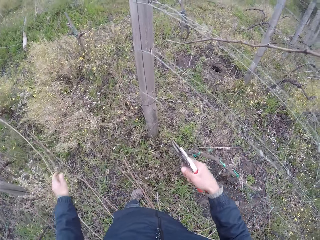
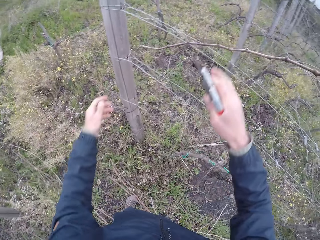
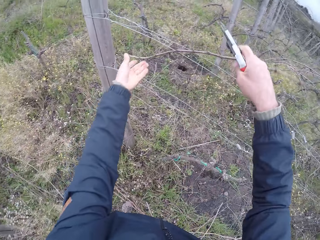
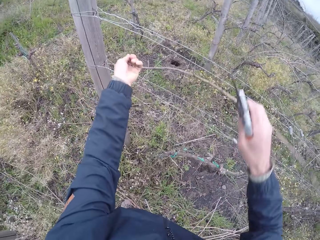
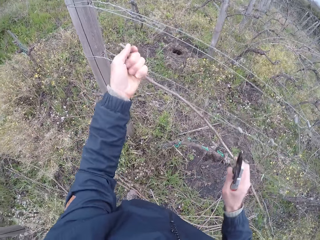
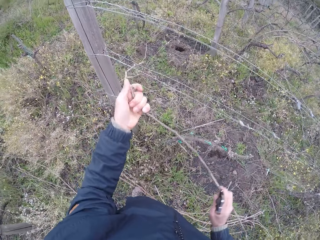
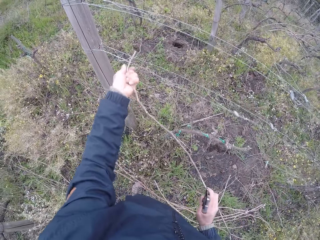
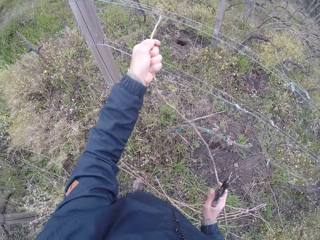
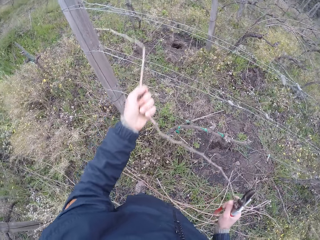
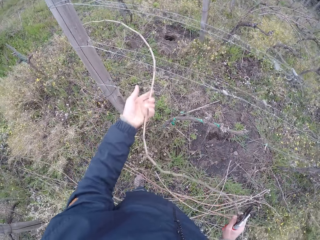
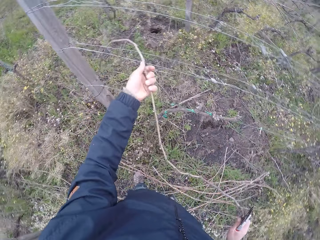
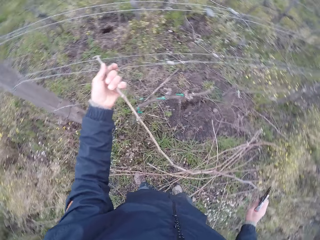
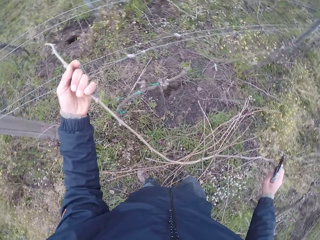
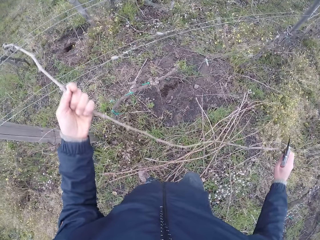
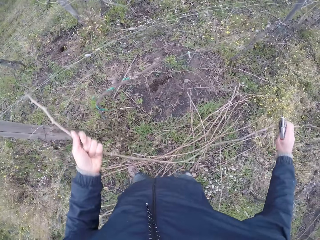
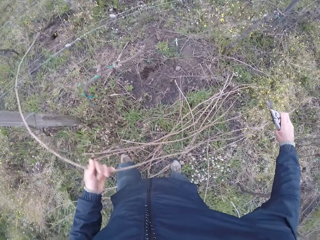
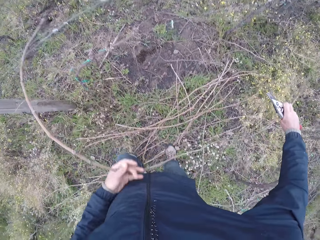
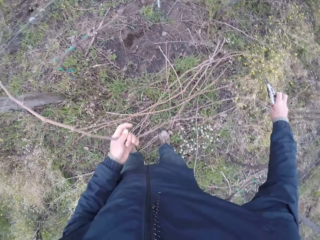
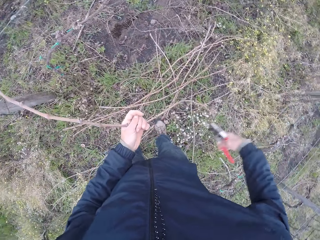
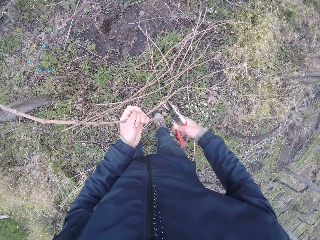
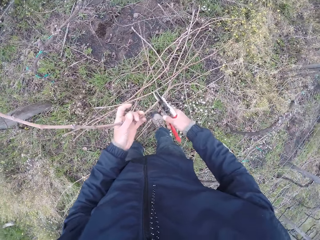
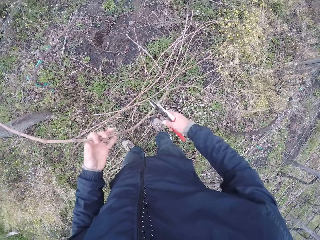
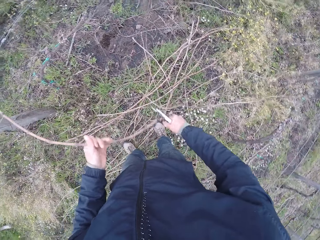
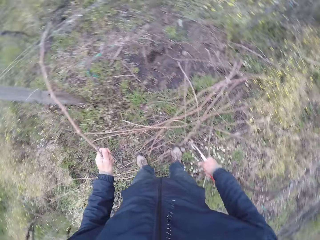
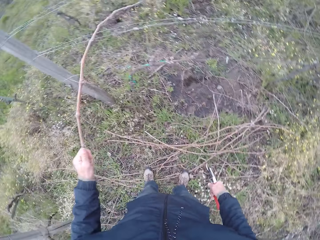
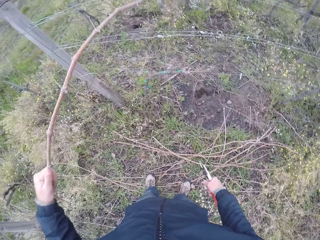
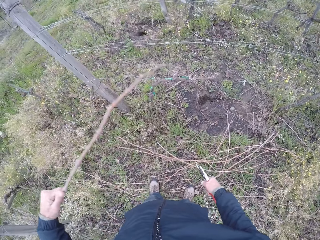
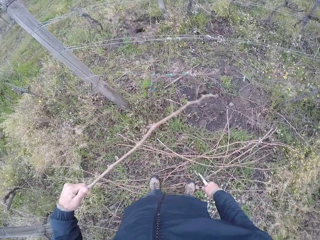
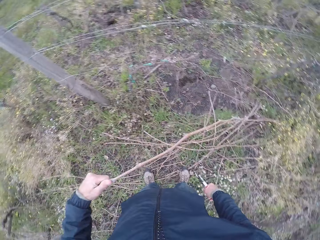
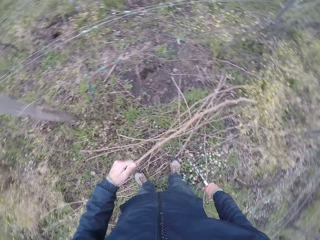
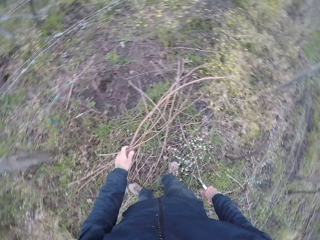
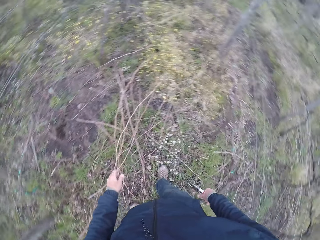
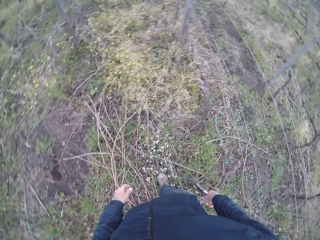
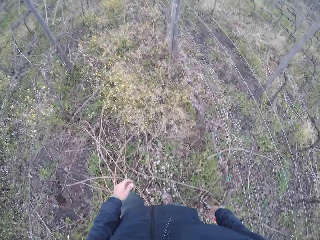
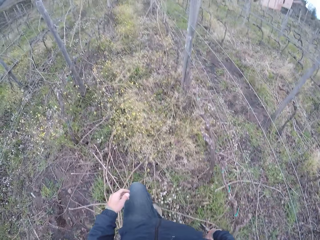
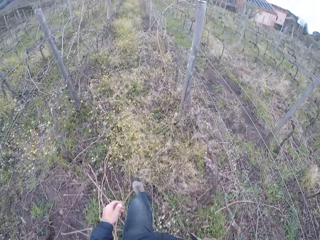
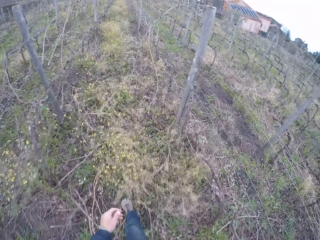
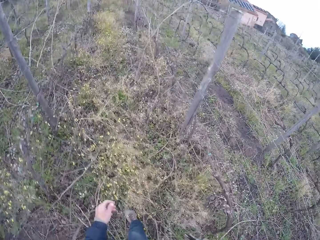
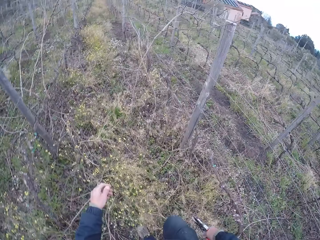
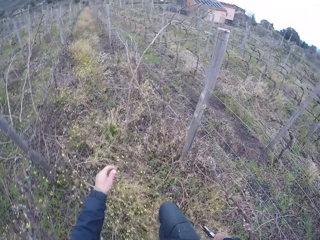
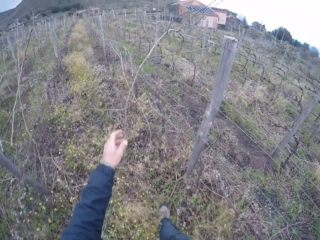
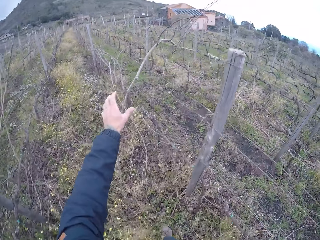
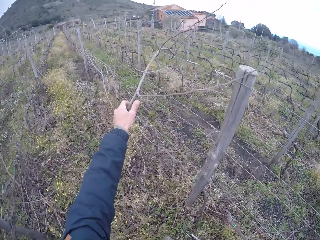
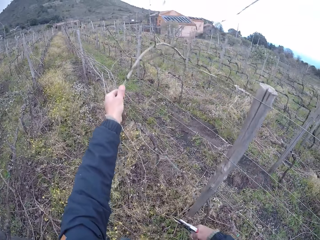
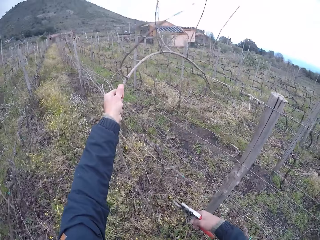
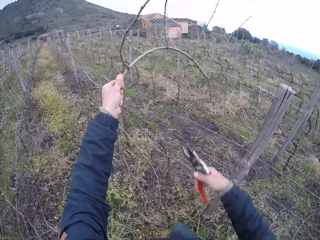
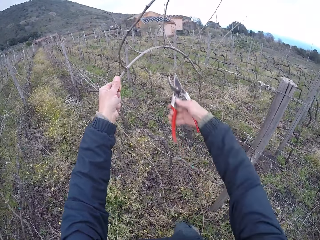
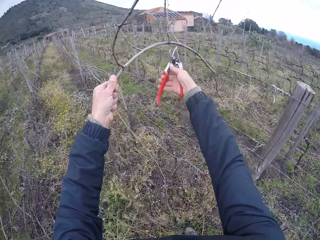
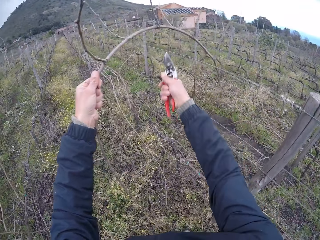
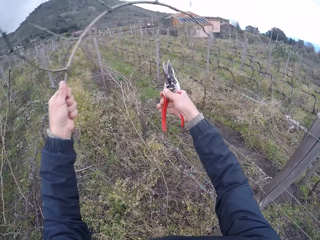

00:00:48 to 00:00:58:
The camera wearer puts the dry stem down. She pulls out a dead branch from the wire fence with her hands. She removes her right hand from the dead branch. She cuts the dead branch in her left hand with the plier in her right hand. She drops the dead branch in her left hand on the ground. She walks on beside the fence. She pulls out a dead branch from the wire fence with her left hand. She cuts the dead branch in her left hand with the plier in her right hand.

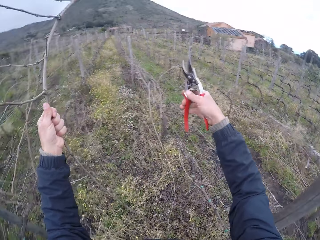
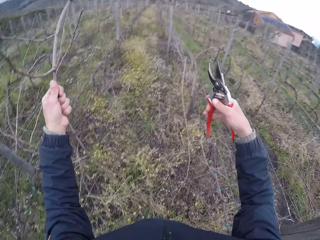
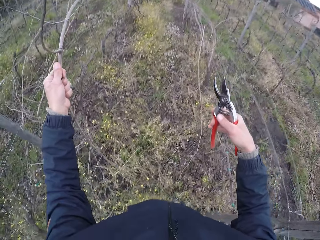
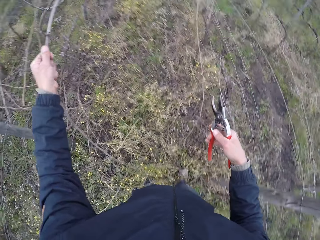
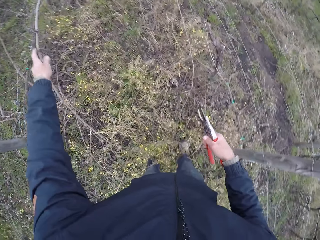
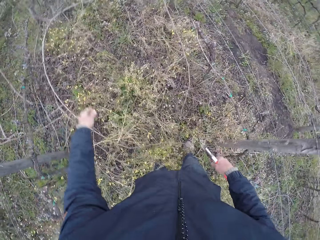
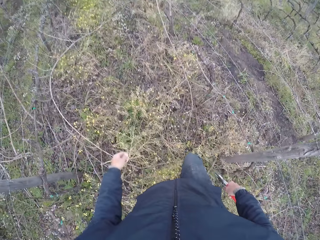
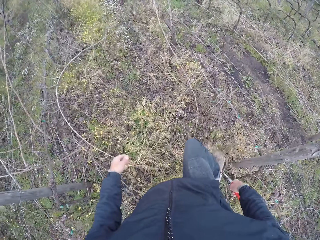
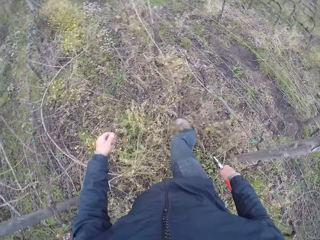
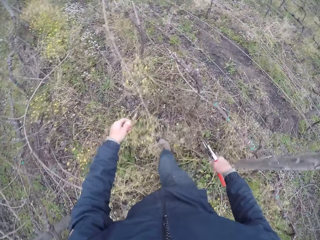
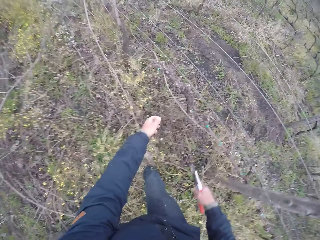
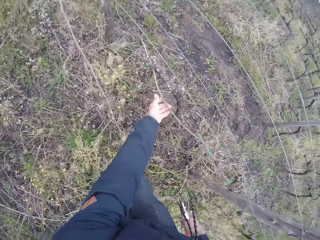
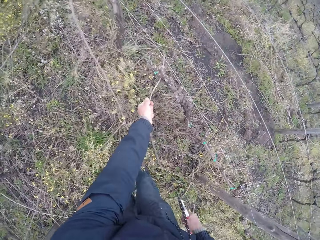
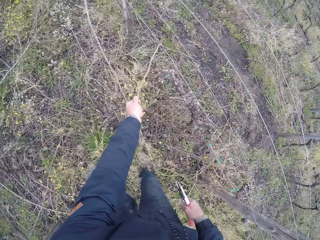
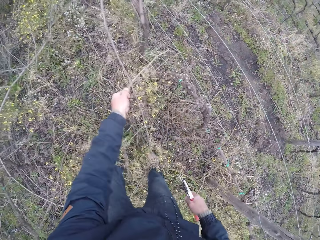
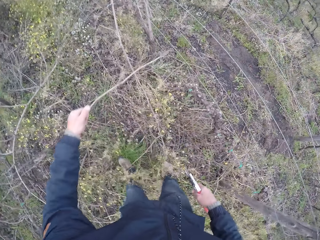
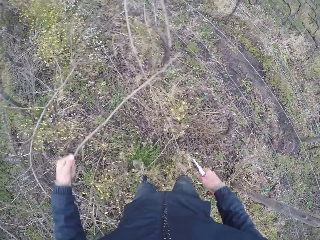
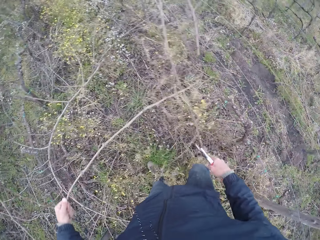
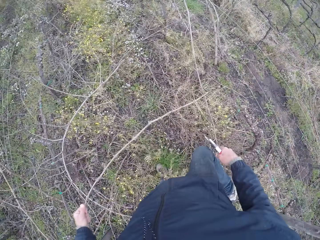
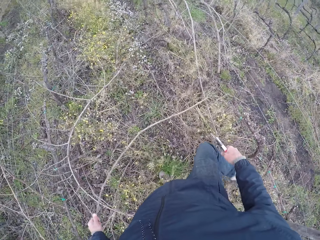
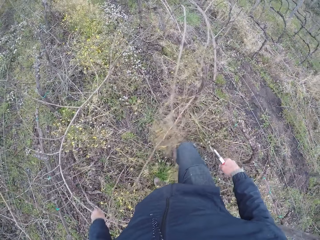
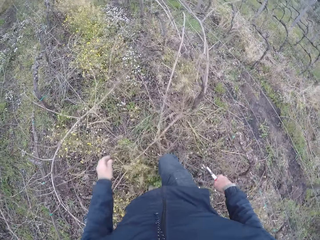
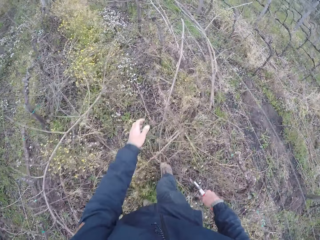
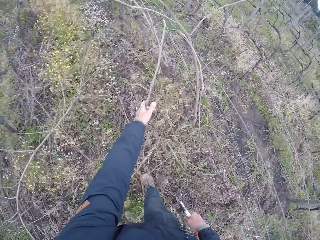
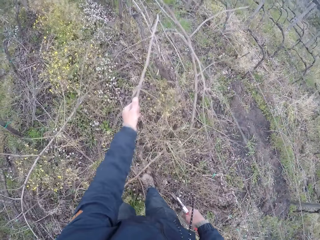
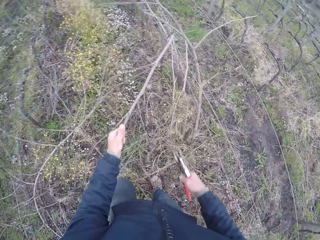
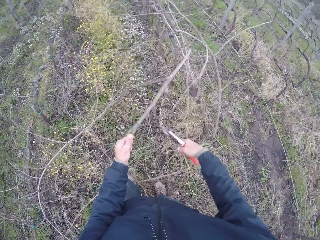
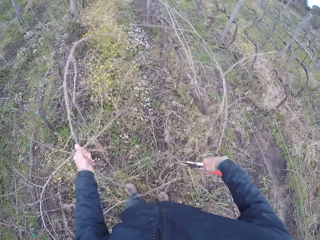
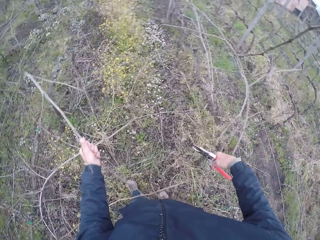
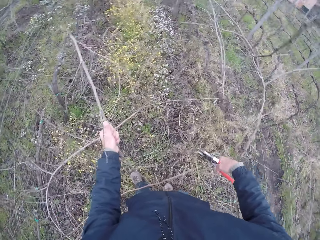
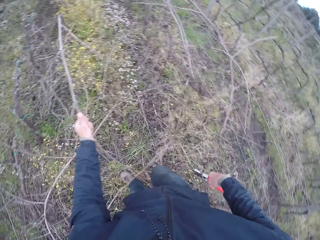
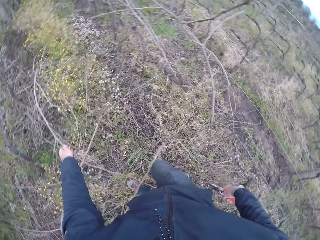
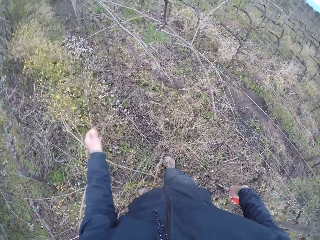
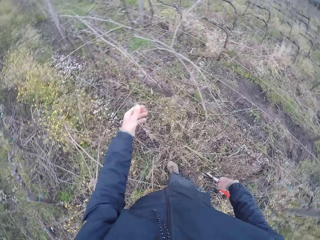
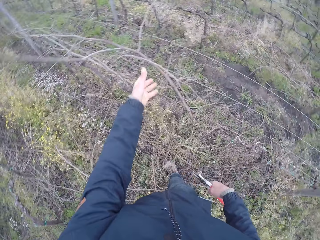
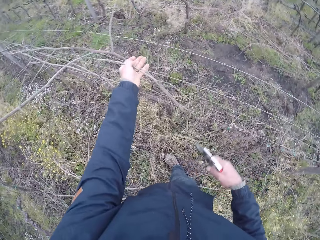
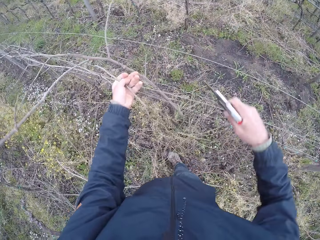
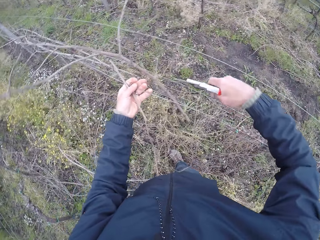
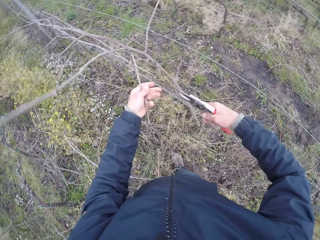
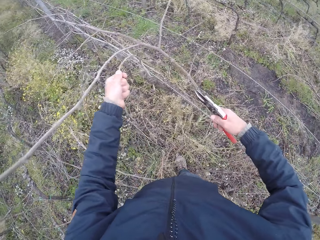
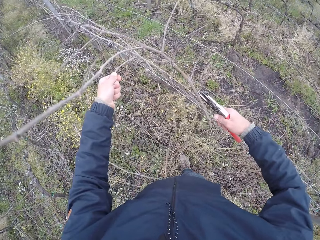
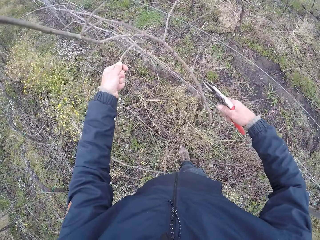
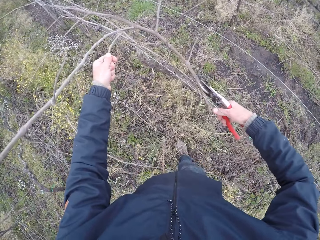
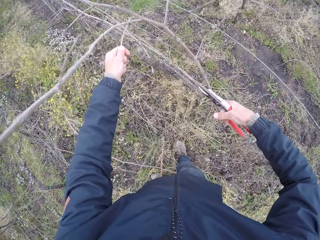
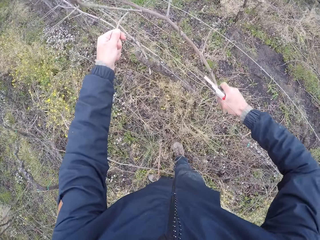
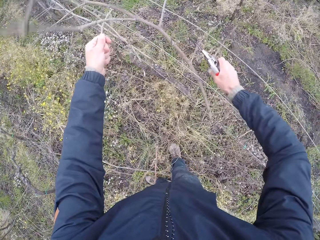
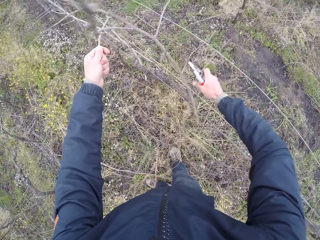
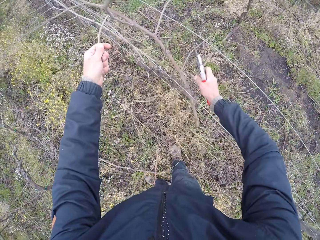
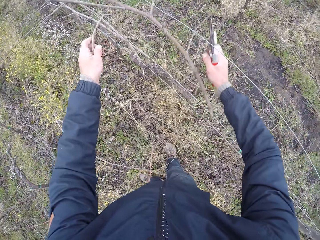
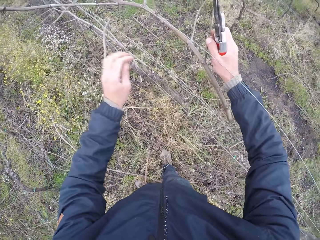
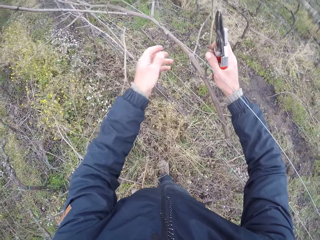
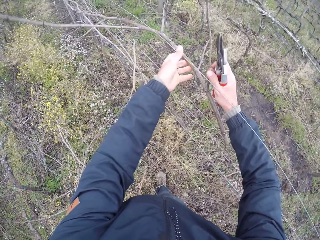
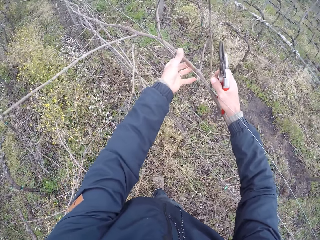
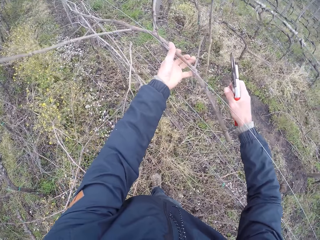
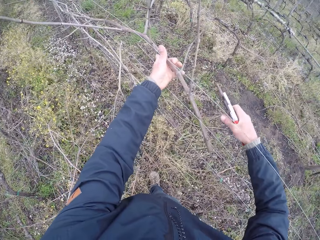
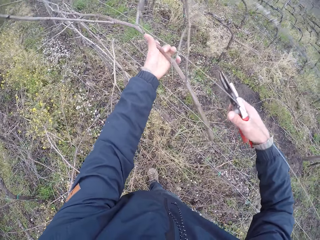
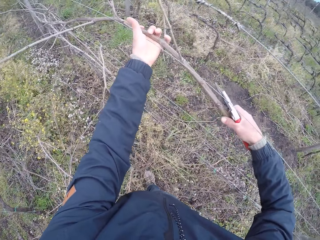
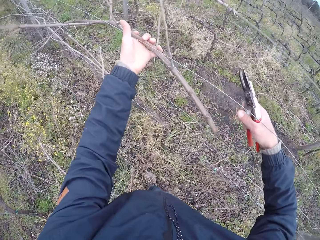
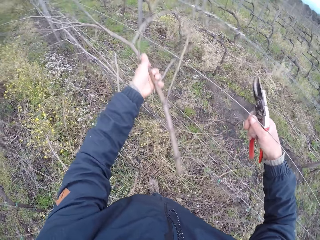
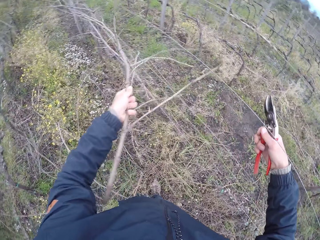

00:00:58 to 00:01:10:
The camera wearer holds the stem. She drops the dead branch in her left hand on the ground. She moves the leg. She pulls out a dead branch from the wire fence with her left hand. She holds the stem. She swipes her right leg on the weeds. She drops the dead branch in her left hand on the ground. She pulls out a dead branch from the wire fence with her left hand. She drops the dead branch in her left hand on the ground. She pulls out a dead branch from the wire fence with her left hand.
